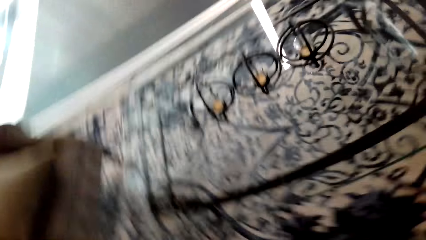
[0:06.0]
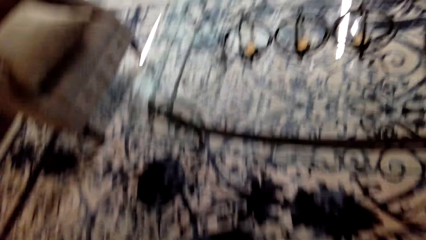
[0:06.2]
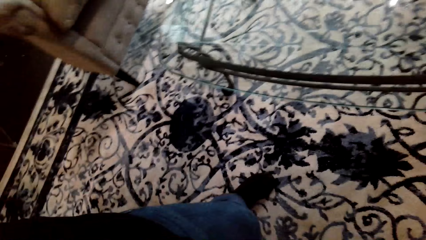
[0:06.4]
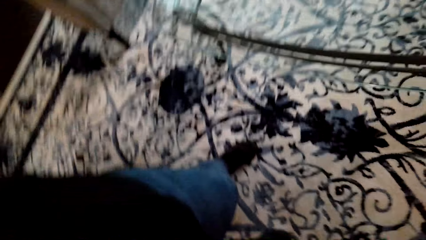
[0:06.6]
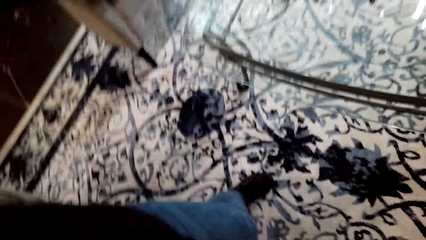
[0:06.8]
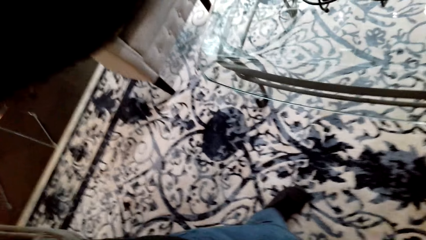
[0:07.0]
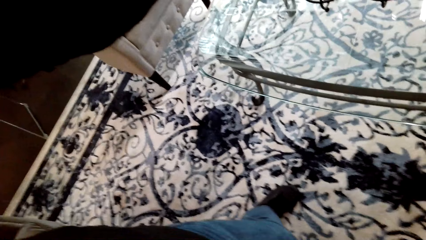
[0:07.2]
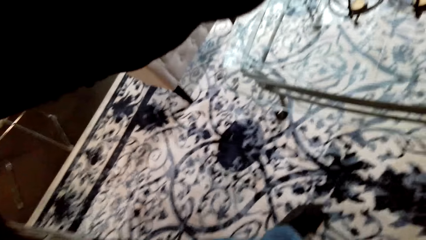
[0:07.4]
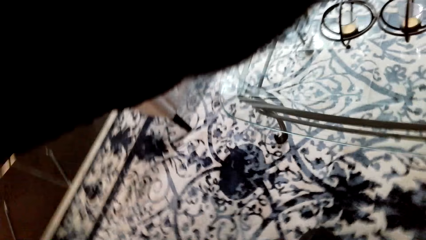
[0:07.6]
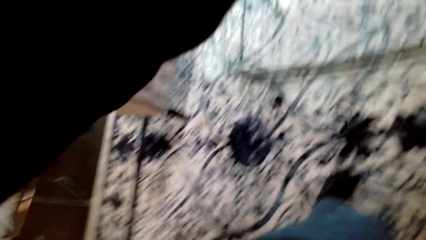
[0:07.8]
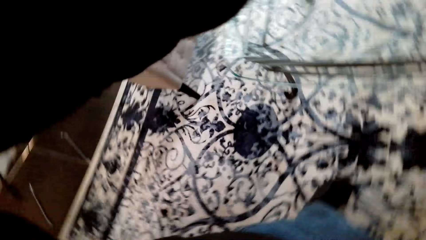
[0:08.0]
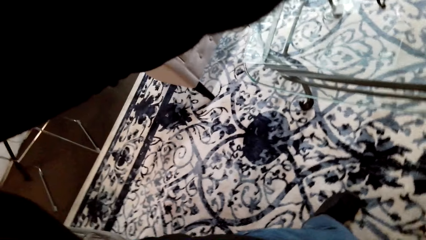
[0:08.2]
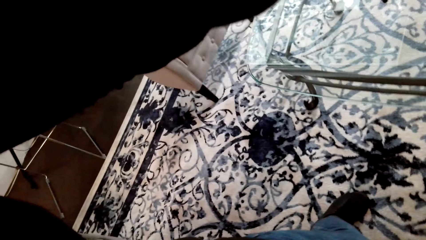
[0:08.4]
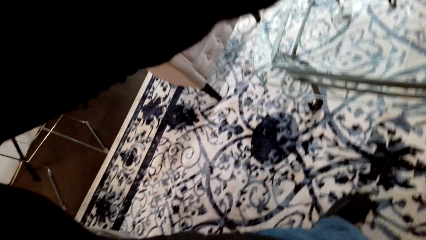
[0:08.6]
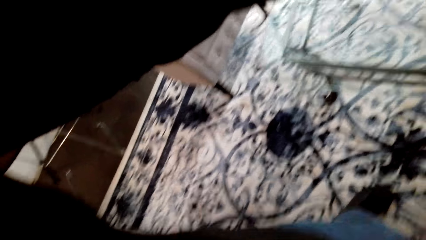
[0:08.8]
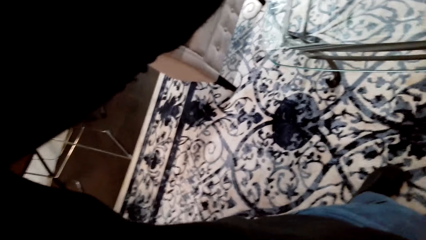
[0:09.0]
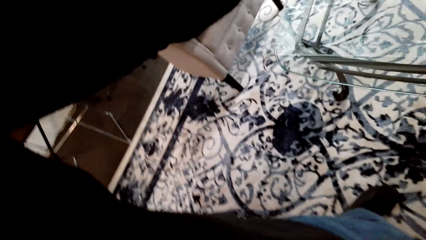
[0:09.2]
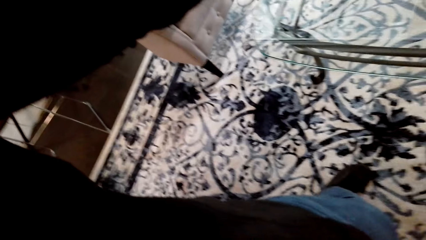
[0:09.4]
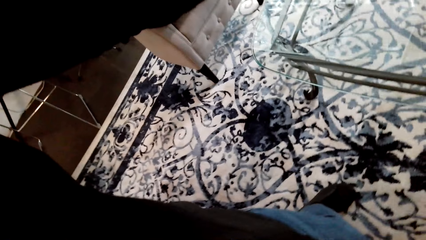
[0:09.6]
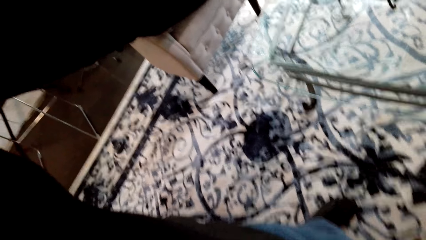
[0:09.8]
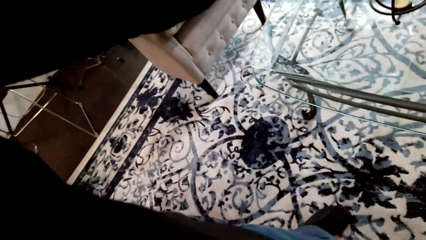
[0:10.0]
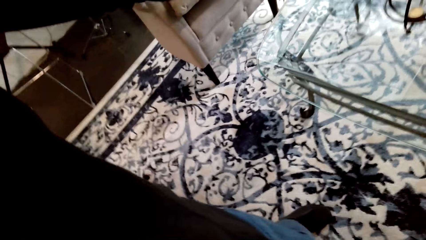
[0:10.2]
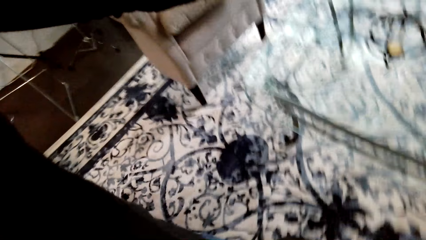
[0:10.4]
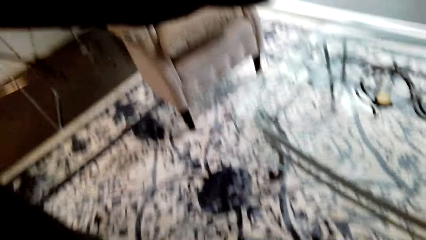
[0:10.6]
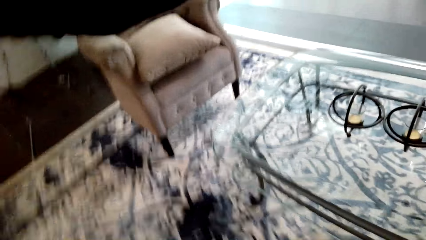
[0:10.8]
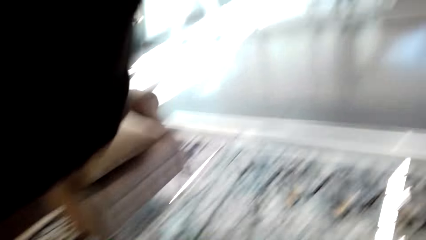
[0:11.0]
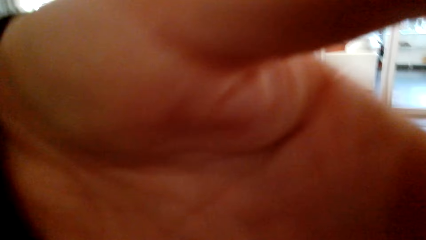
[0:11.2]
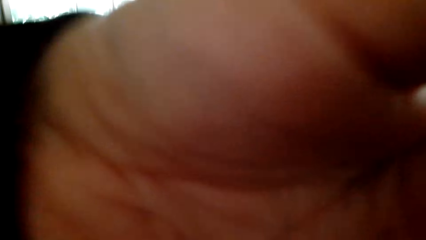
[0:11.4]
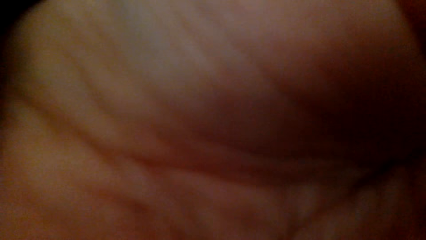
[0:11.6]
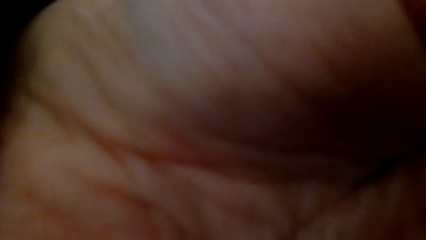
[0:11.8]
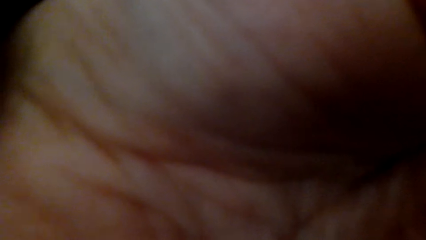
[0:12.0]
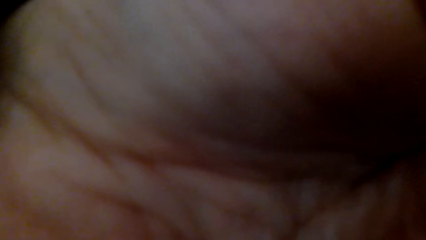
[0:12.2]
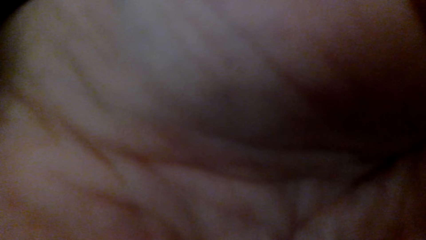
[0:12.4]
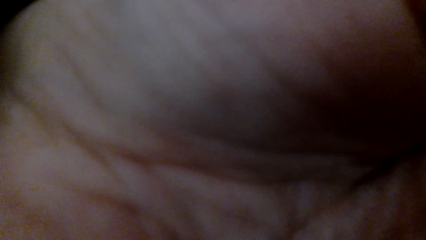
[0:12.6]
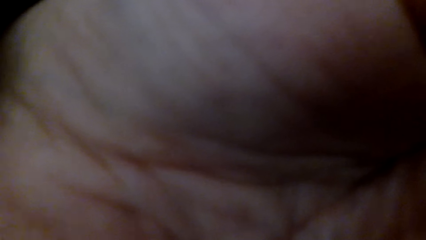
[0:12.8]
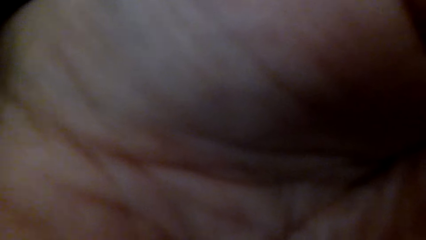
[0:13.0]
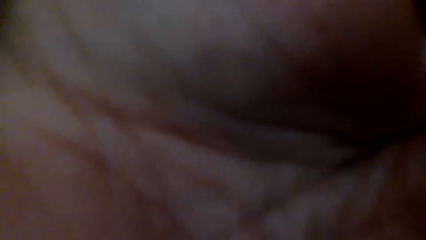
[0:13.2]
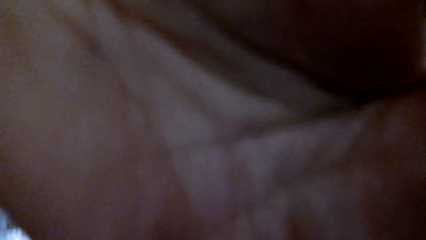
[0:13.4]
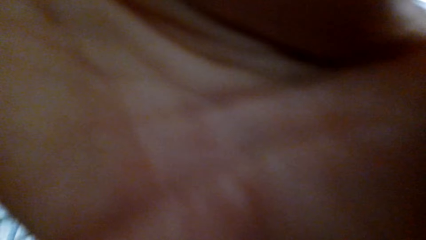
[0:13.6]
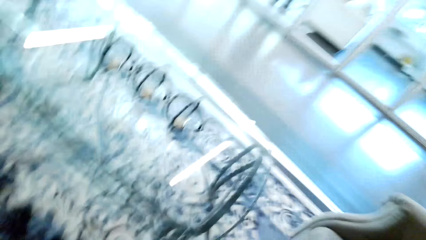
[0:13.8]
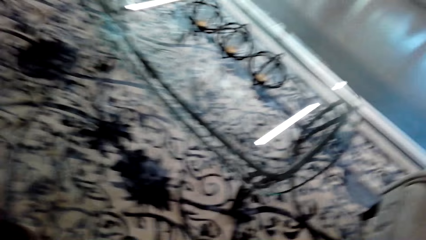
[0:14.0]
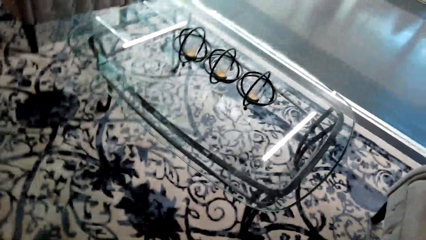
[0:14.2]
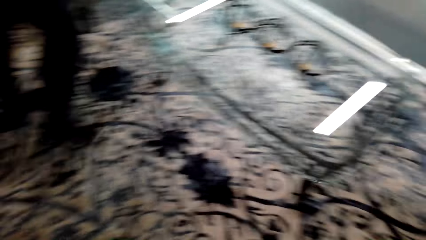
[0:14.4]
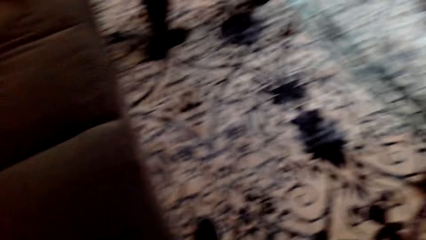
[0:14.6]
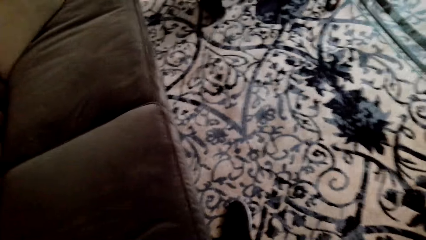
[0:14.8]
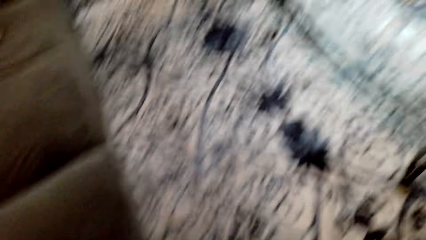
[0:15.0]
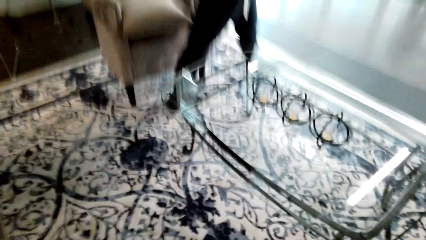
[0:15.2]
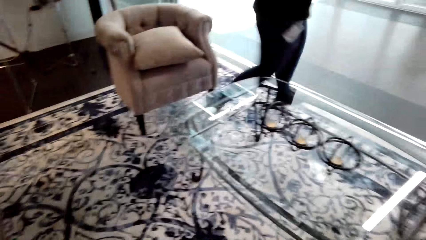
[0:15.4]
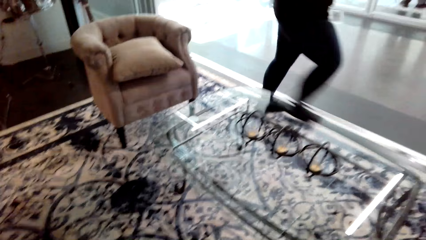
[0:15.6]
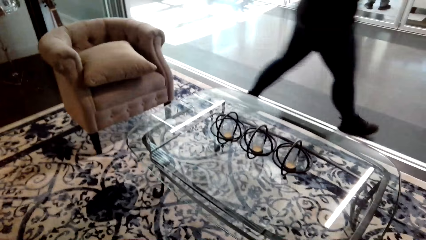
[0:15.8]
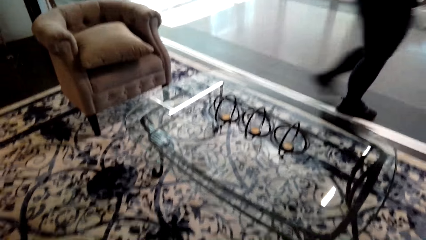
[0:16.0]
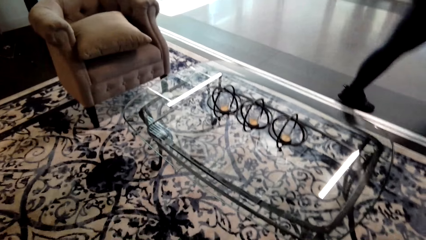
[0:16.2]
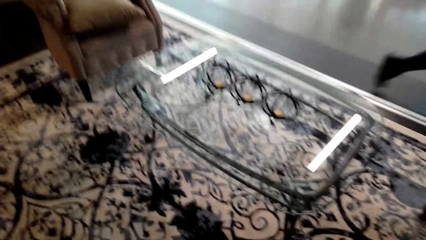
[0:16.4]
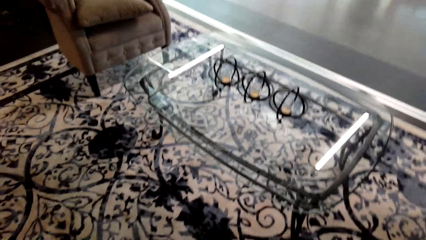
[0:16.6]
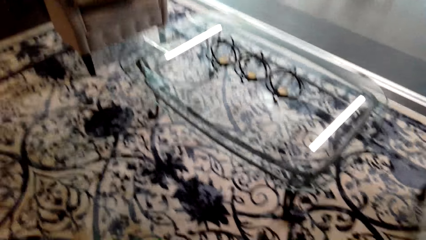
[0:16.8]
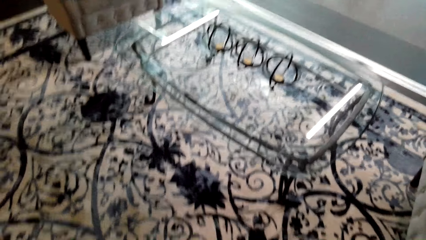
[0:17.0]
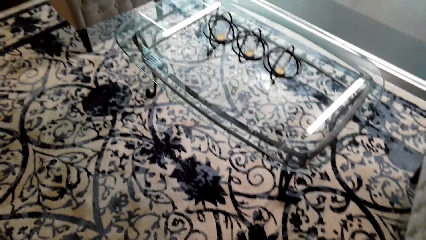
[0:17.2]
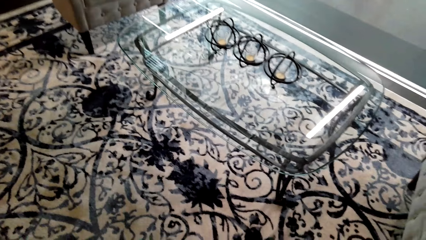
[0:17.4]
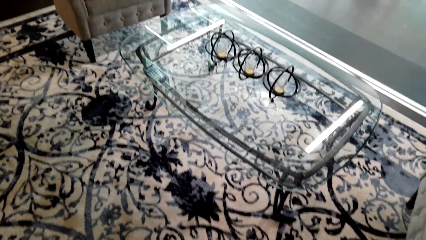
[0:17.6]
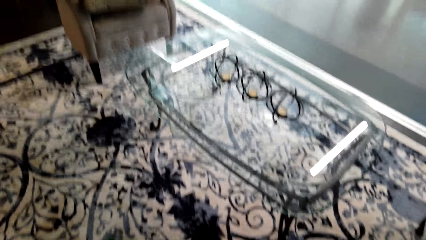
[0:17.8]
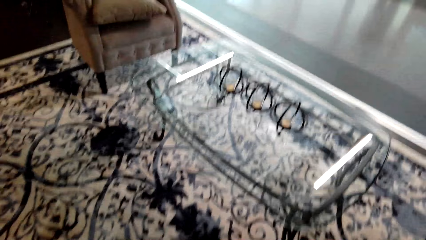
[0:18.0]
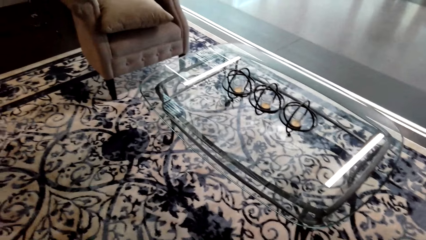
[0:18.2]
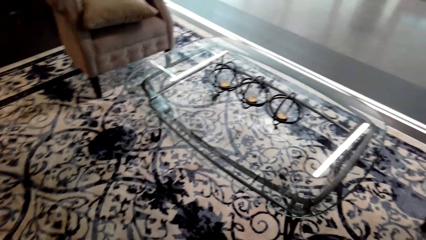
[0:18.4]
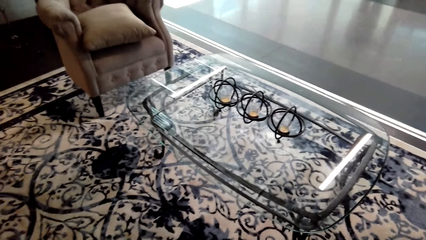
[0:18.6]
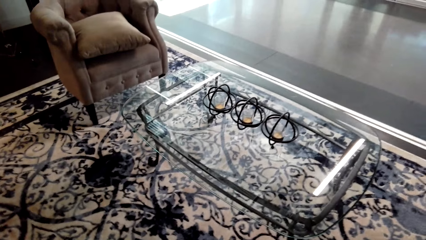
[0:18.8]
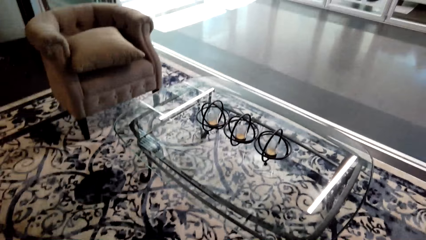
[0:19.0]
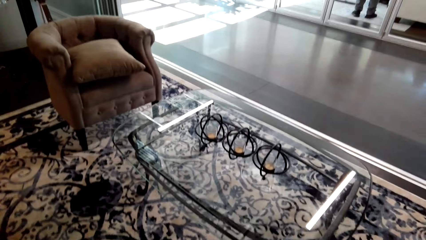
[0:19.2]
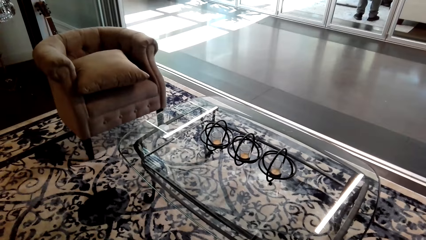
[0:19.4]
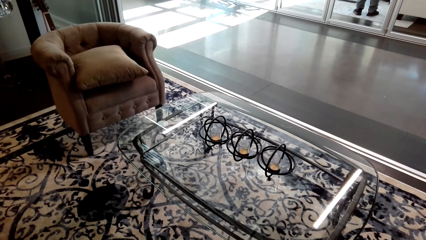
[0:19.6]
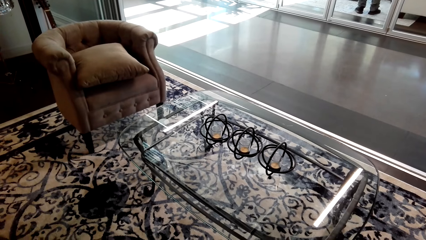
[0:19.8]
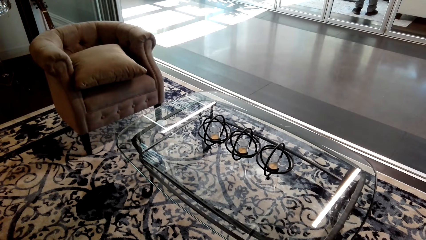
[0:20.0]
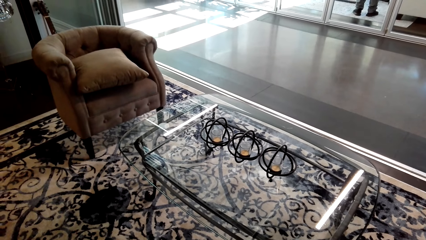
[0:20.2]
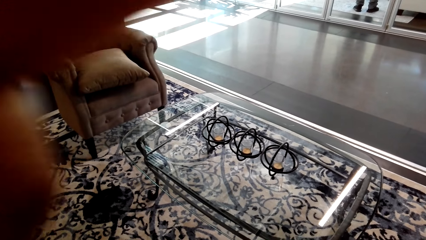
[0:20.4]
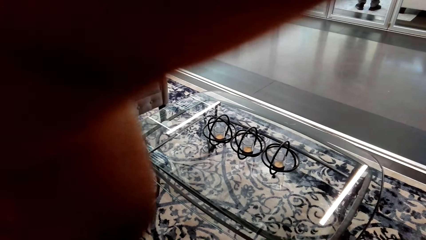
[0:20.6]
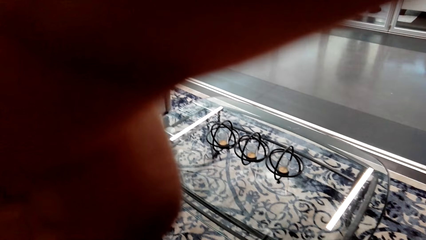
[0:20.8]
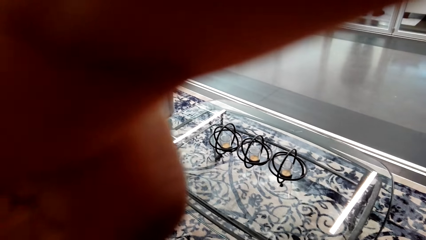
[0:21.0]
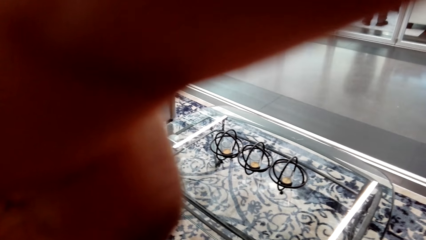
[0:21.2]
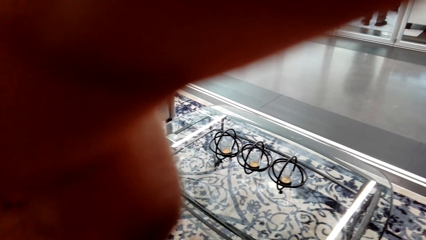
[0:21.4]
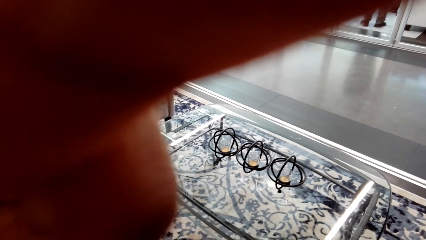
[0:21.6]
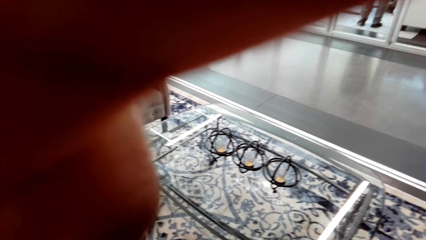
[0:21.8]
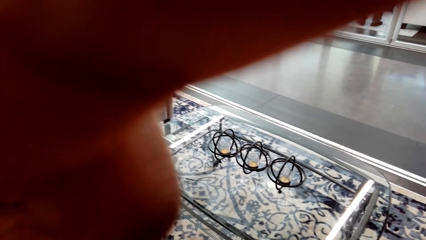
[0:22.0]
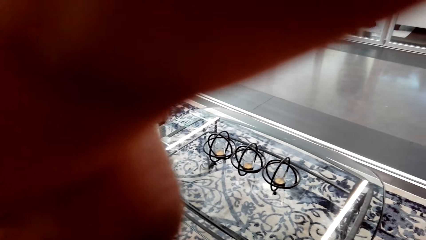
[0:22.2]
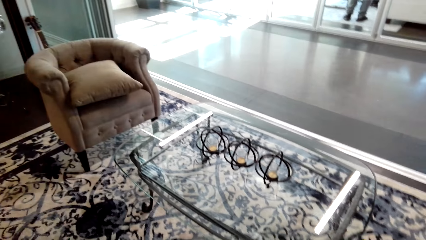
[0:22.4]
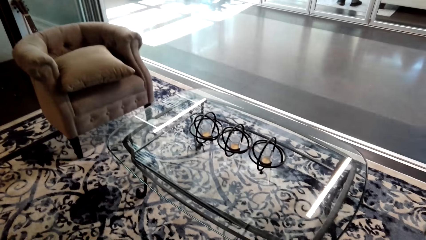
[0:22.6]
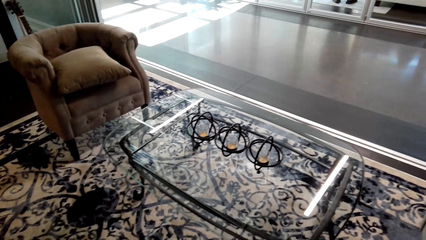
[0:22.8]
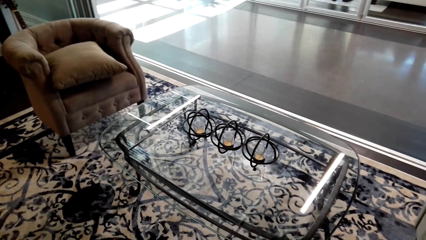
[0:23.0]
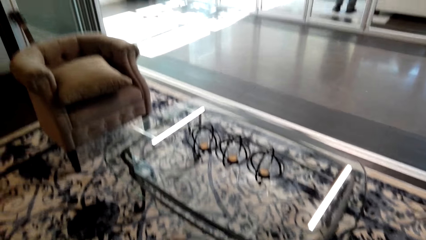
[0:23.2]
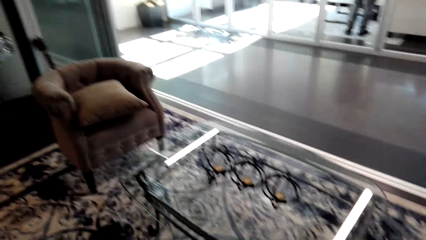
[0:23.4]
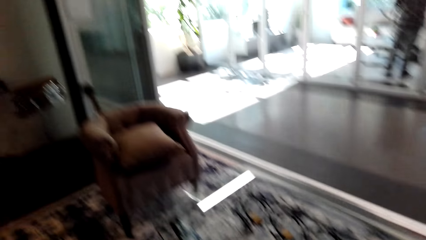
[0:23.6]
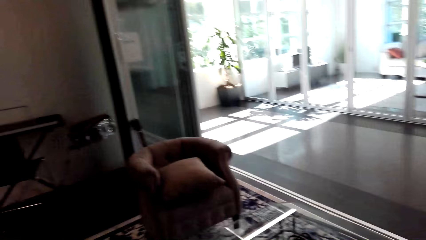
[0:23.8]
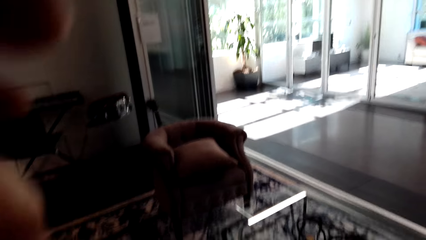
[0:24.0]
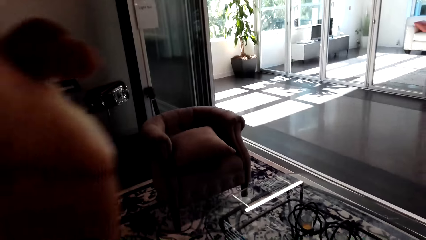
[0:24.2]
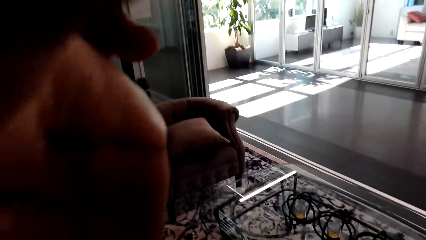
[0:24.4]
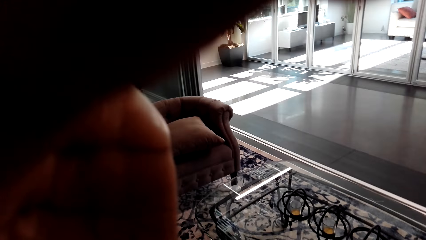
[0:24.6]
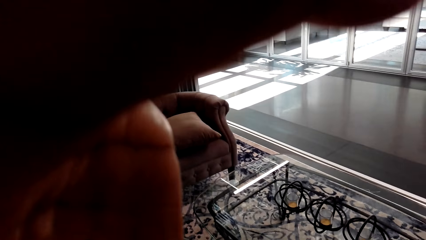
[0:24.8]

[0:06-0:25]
A woman converses with the camera wearer. The camera wearer converses with the woman. They adjust the camera. They stare around. They adjust the camera.
